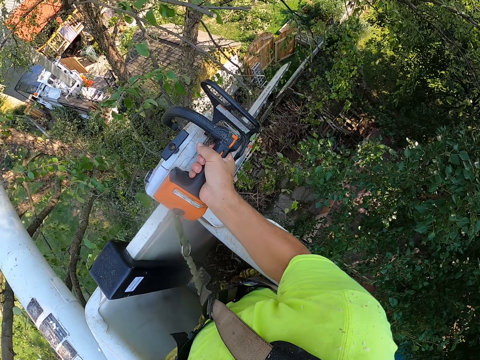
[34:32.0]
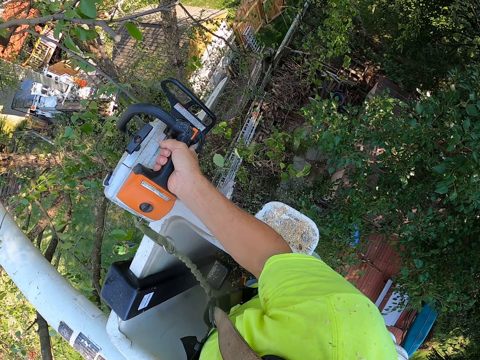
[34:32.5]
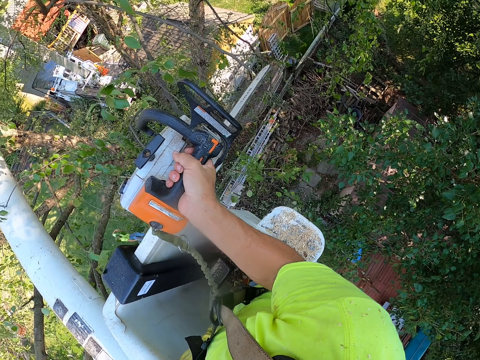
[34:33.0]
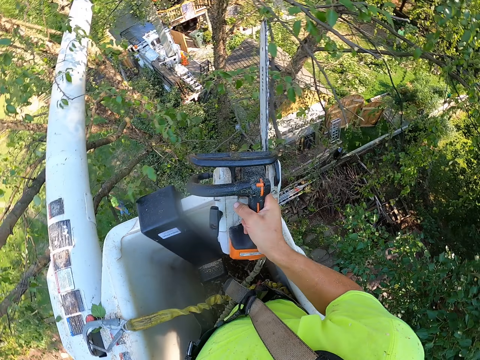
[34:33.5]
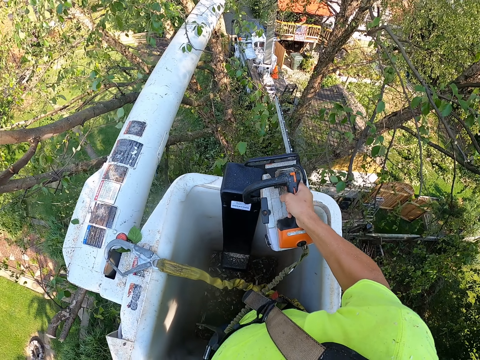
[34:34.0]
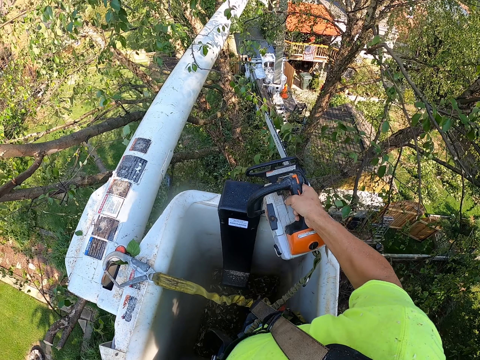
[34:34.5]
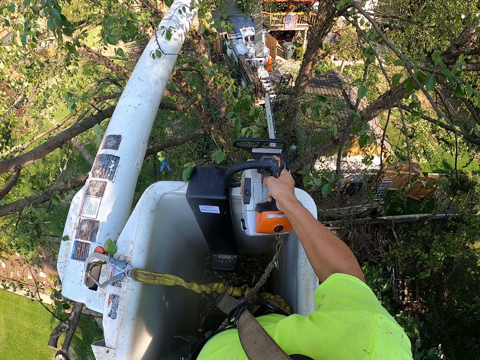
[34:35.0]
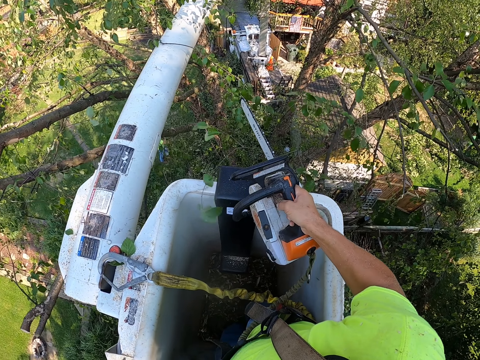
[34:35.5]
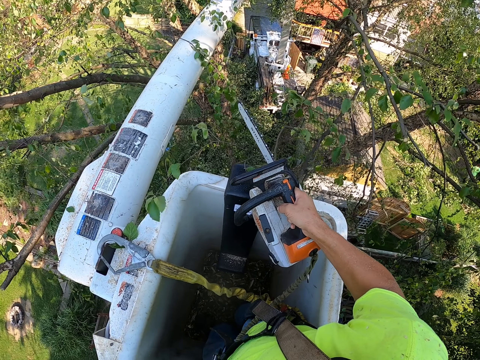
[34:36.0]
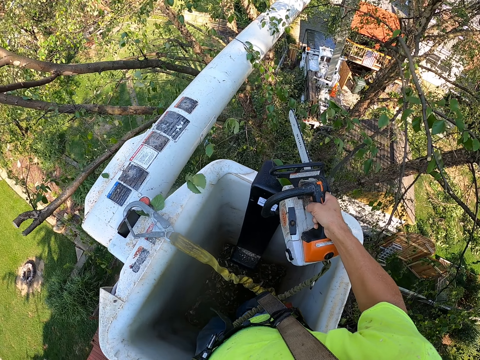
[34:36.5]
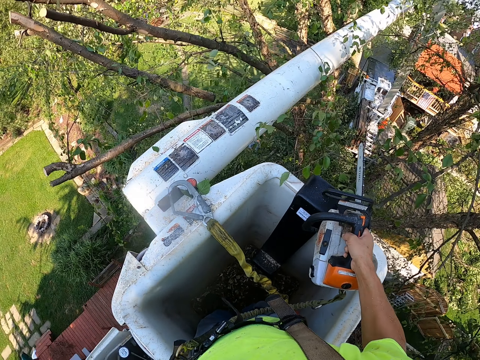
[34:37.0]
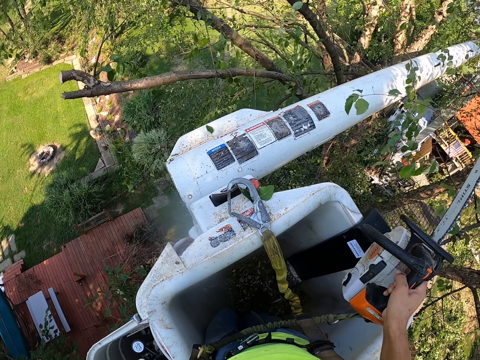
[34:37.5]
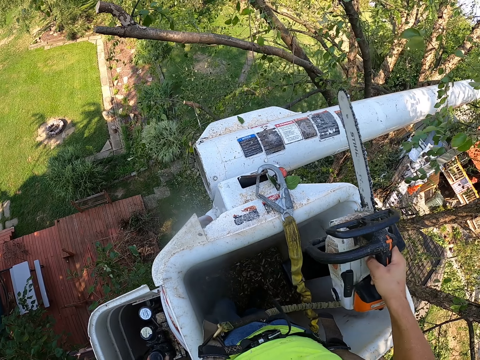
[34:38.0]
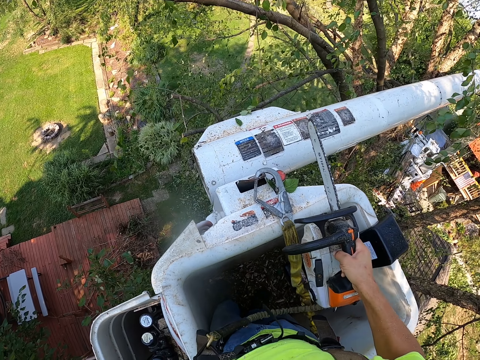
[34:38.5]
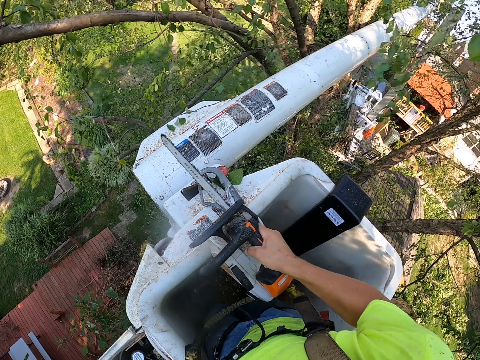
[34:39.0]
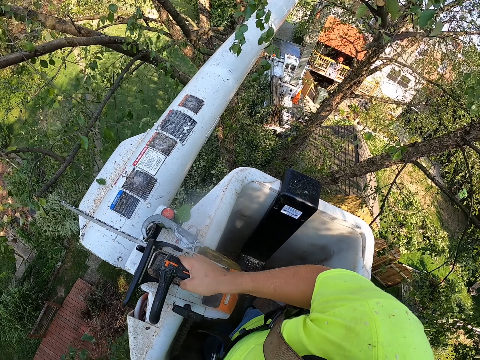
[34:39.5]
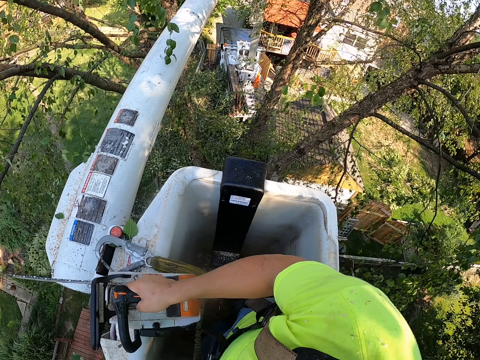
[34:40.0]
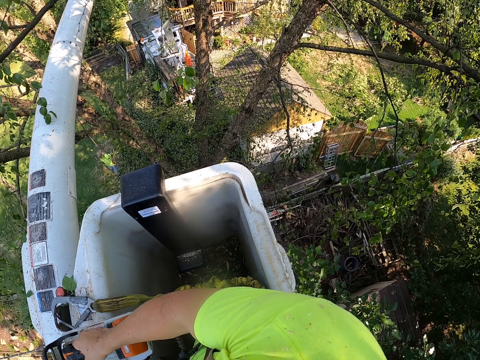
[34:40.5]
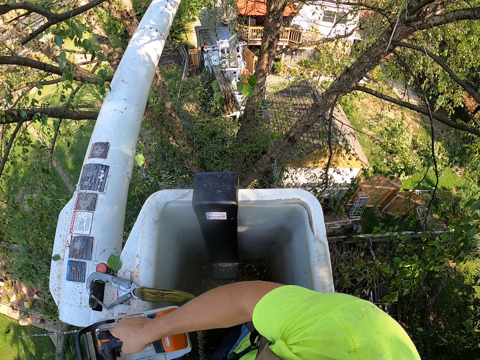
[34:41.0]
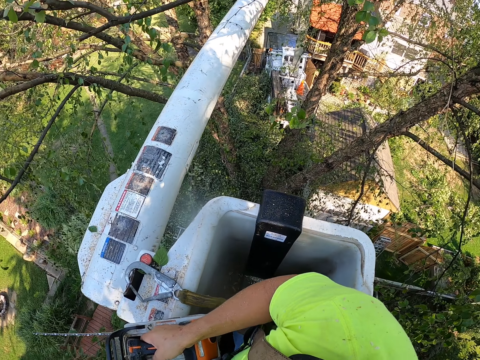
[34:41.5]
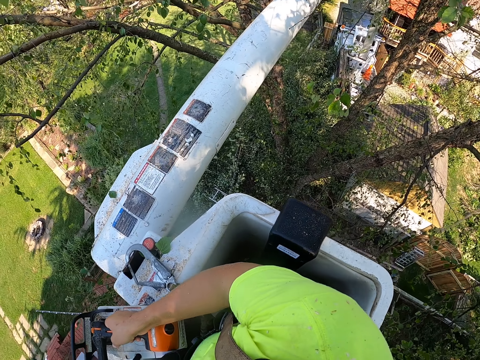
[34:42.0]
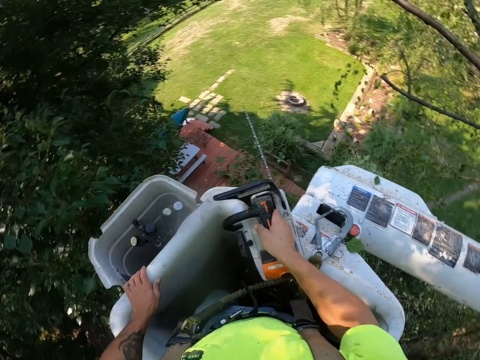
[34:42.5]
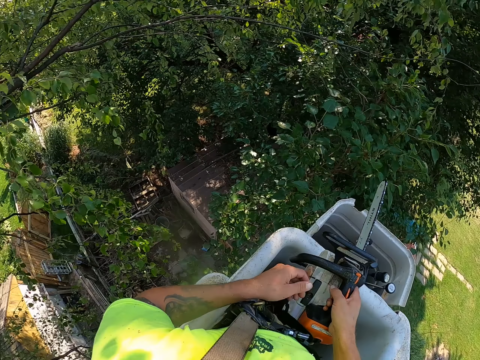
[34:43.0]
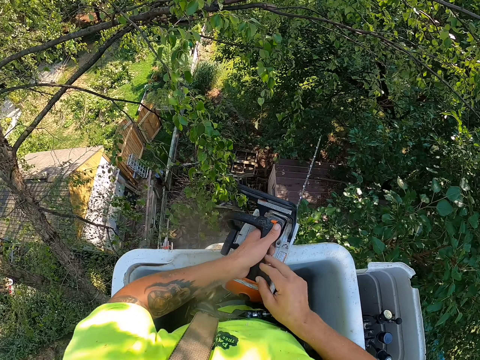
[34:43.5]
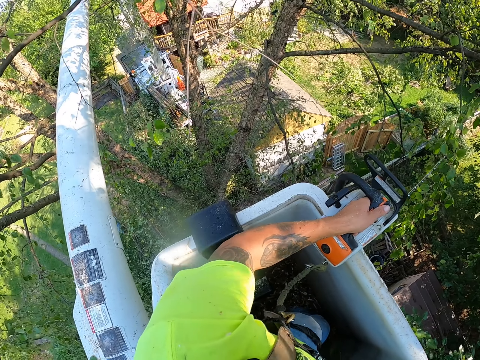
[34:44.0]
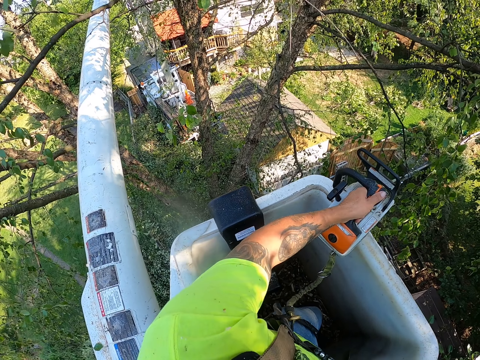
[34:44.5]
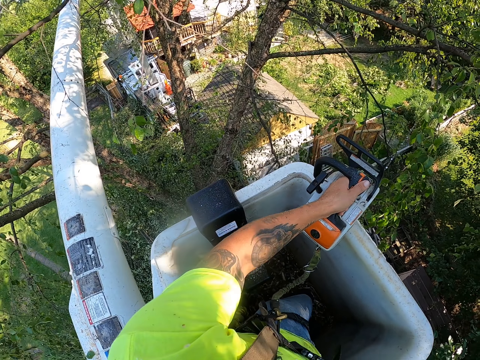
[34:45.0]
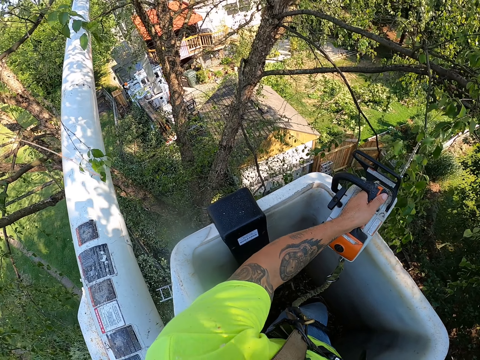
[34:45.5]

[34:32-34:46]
The camera wearer cuts tree branches on the tree with the chainsaw with his right hand. He passes the chainsaw from his right hand to his left hand.

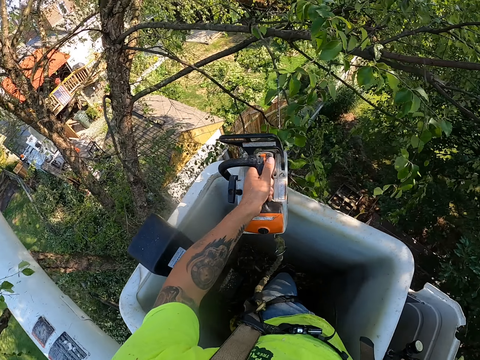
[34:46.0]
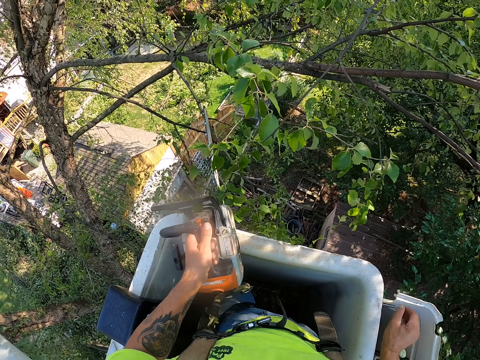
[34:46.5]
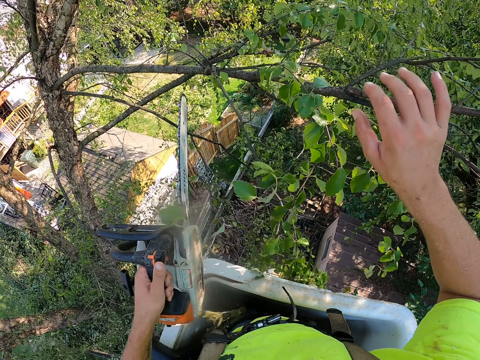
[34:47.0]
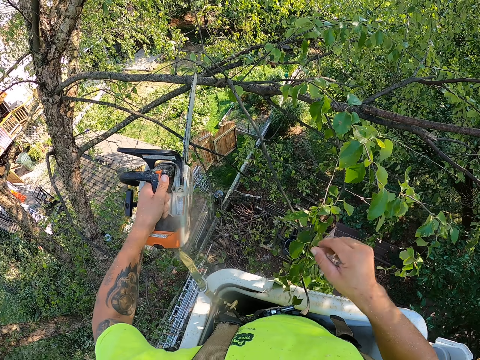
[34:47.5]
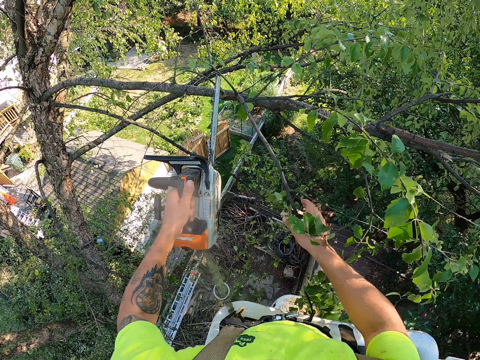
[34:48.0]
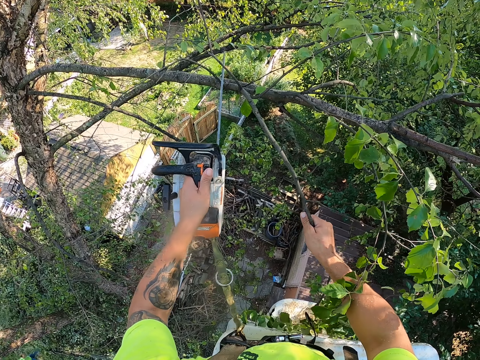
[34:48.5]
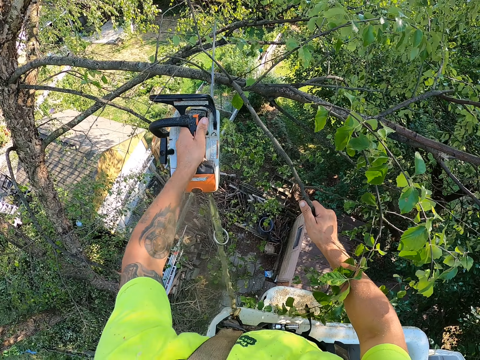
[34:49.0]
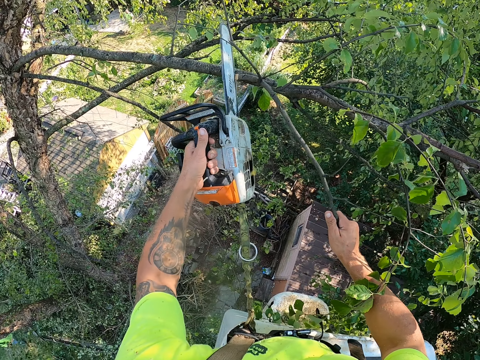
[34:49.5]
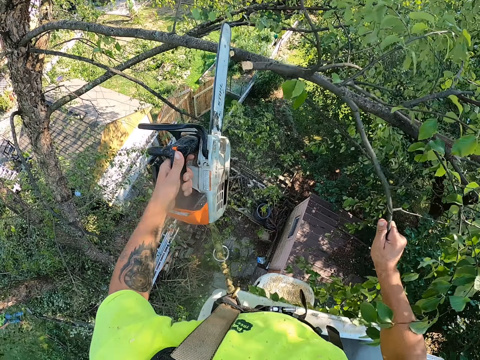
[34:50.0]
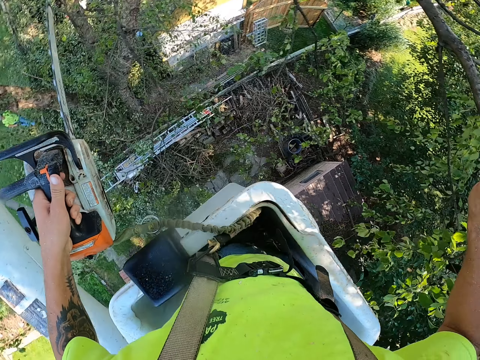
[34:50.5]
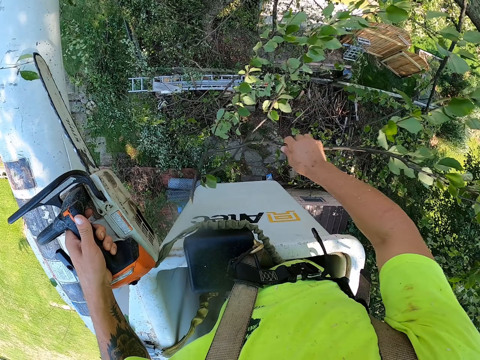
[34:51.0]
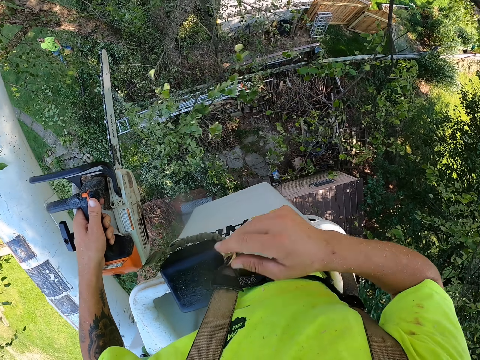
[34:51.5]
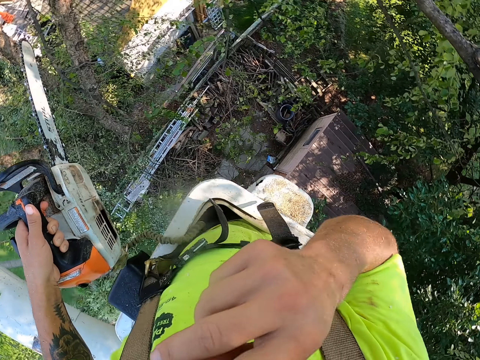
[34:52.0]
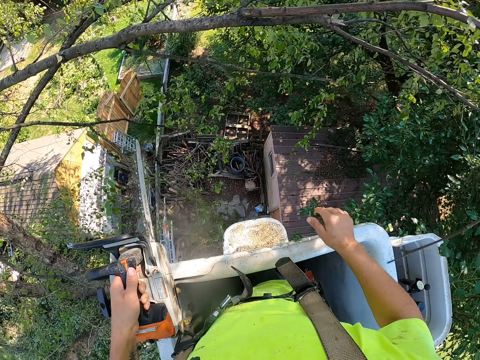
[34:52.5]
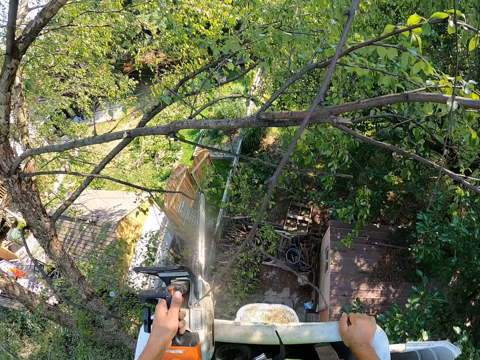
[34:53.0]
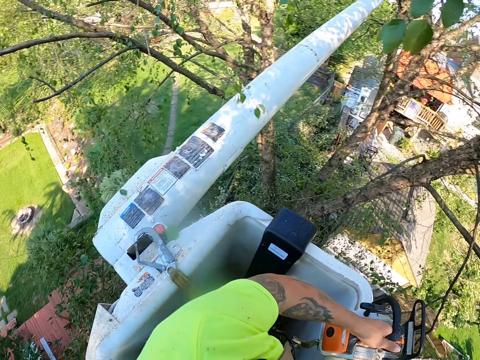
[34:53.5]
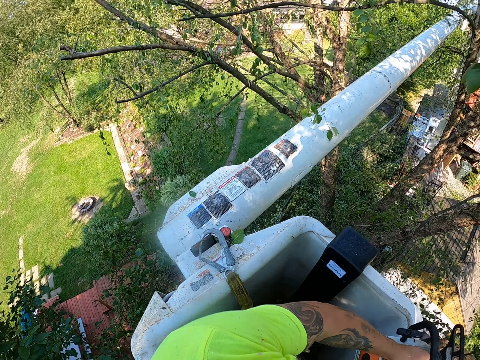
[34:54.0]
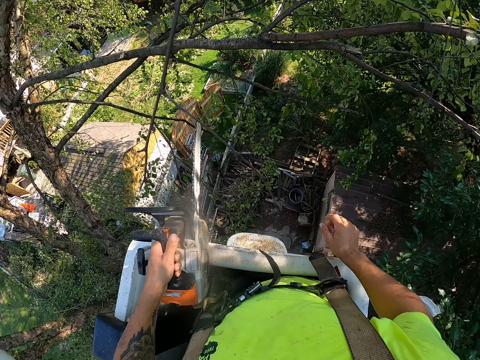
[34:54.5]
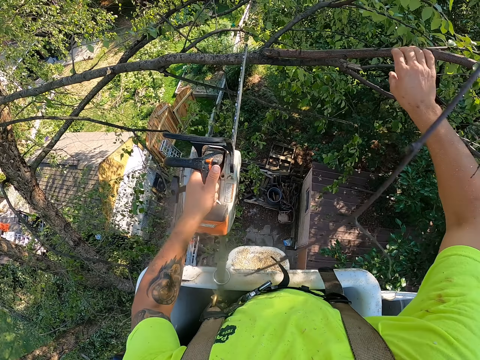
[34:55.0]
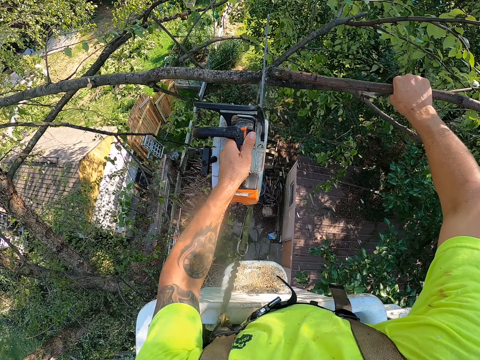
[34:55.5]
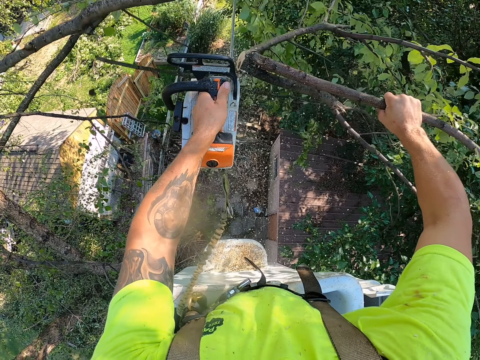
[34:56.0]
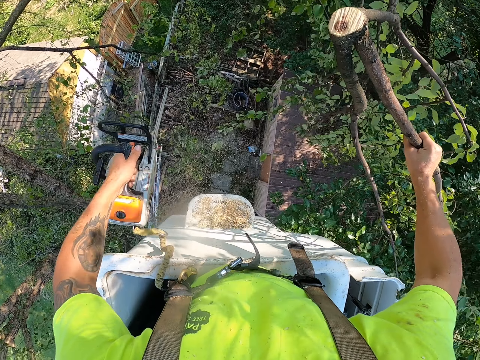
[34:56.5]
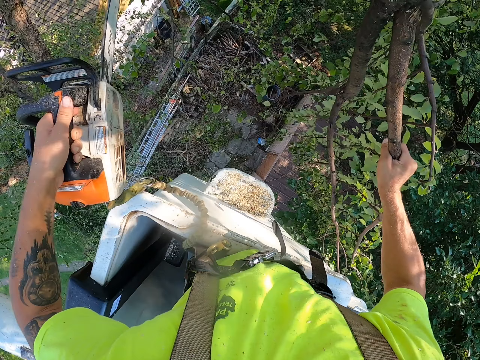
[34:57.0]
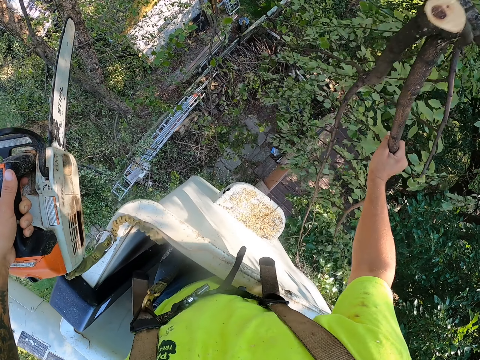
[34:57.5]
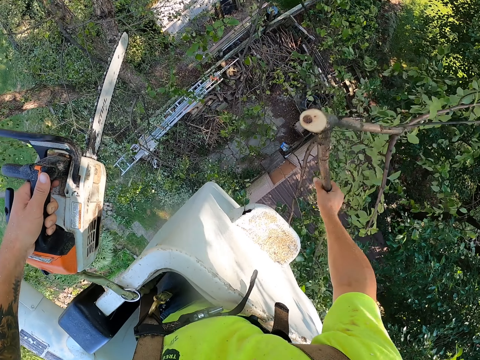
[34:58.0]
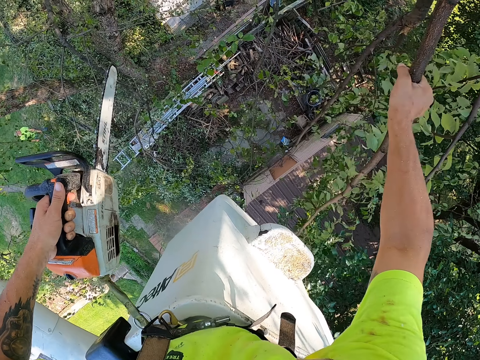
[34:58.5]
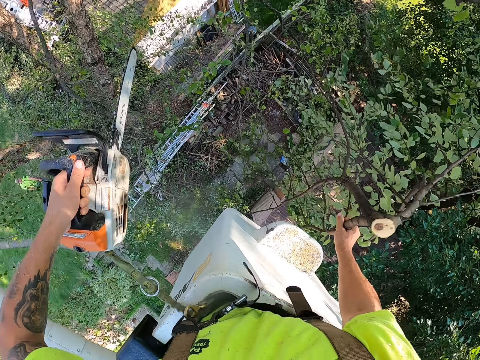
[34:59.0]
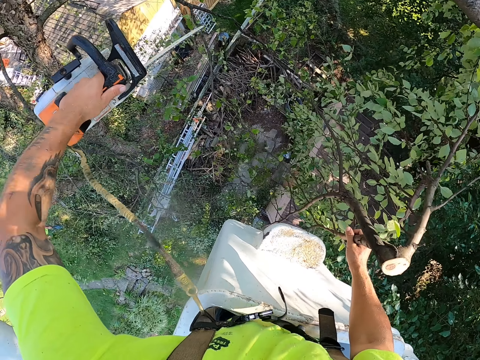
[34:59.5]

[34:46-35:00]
The camera wearer operates a boom lift with his right hand. He touches a tree branch. He cuts tree branches on the tree with the chainsaw with his left hand. He holds a tree branch with his right hand. He touches the tree branch. He drops the tree branch on the floor with his right hand. He holds the boom lift with his right hand. He touches a tree branch. He cuts tree branches on the tree with the chainsaw with his left hand. He holds the tree branch with his right hand.
